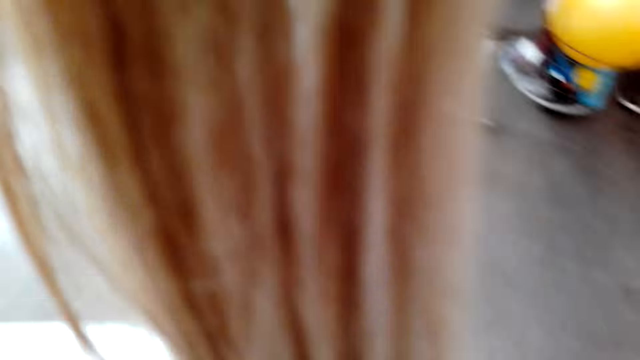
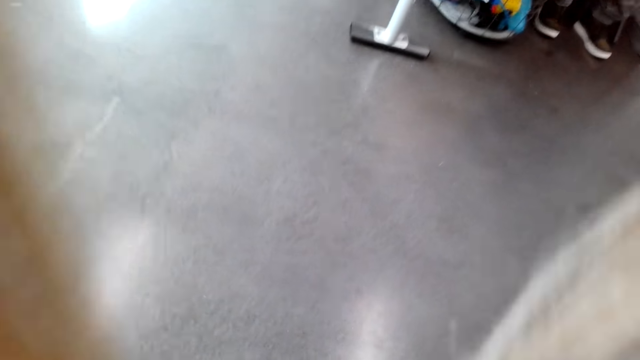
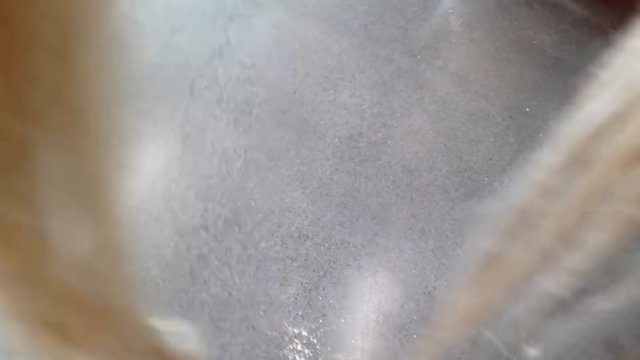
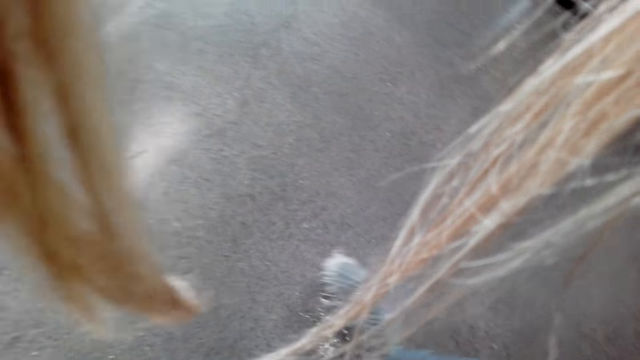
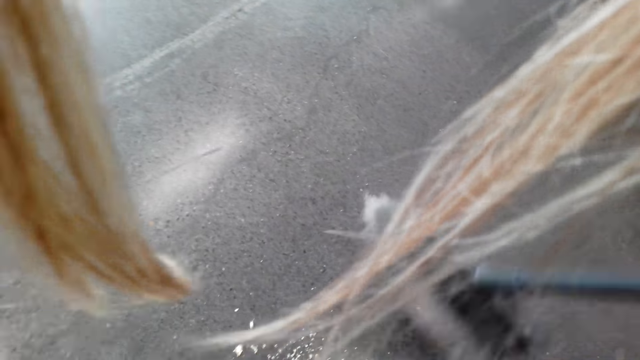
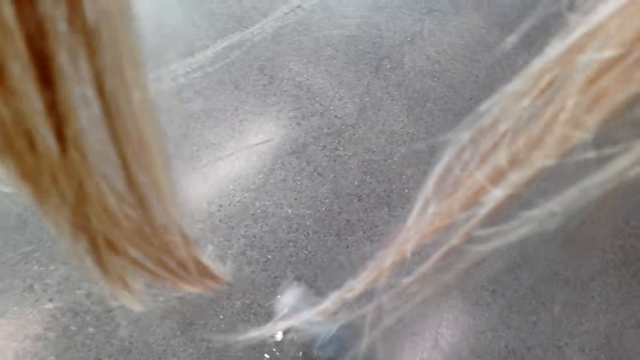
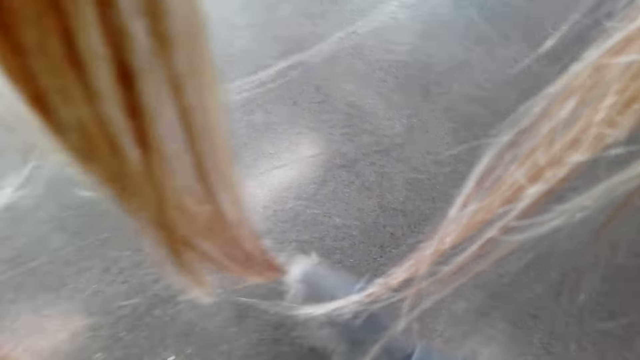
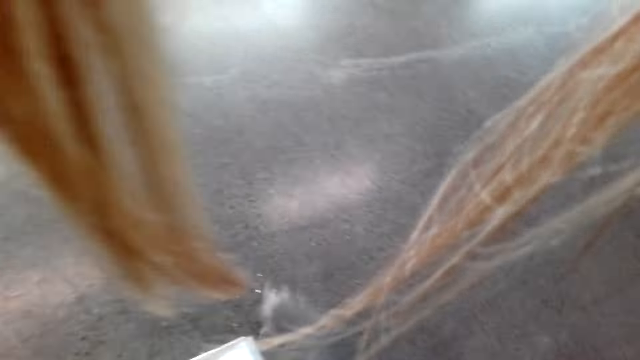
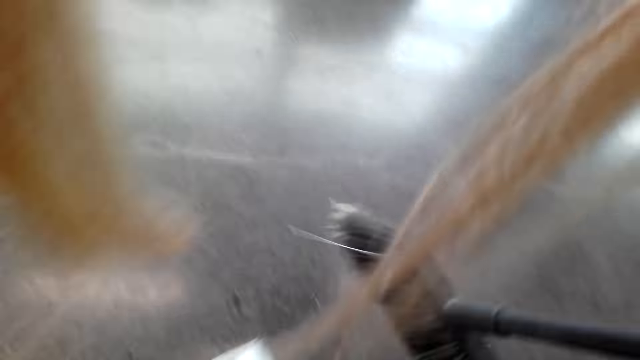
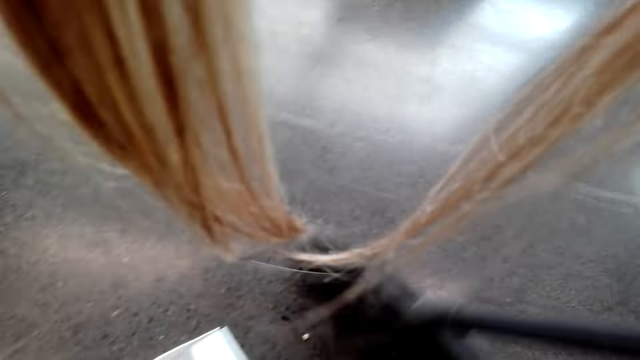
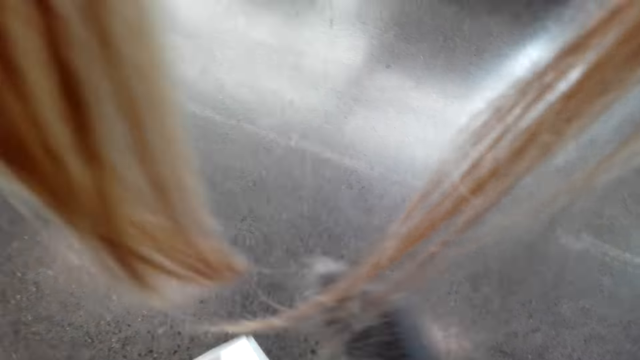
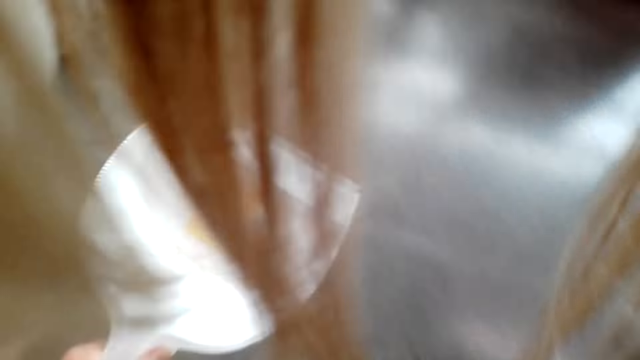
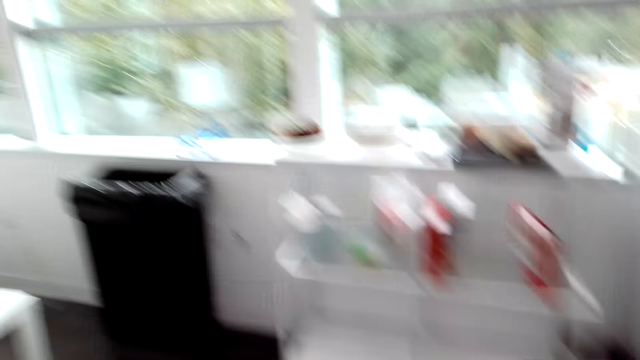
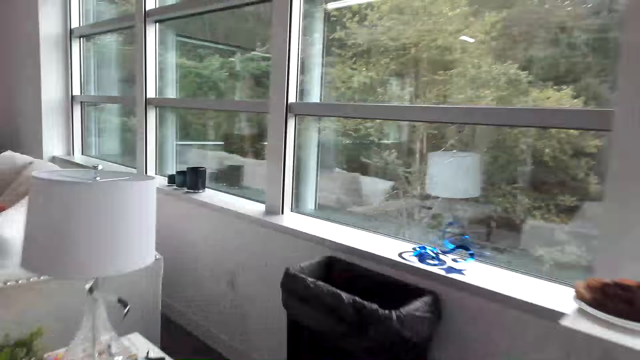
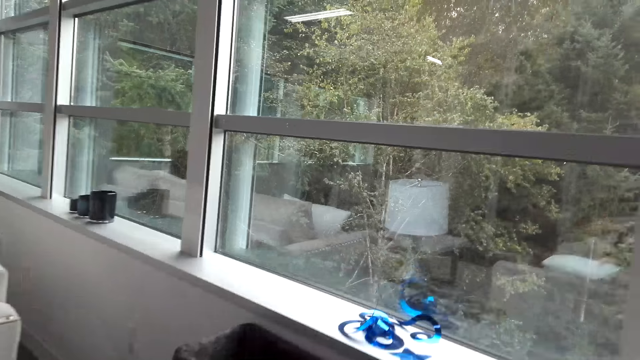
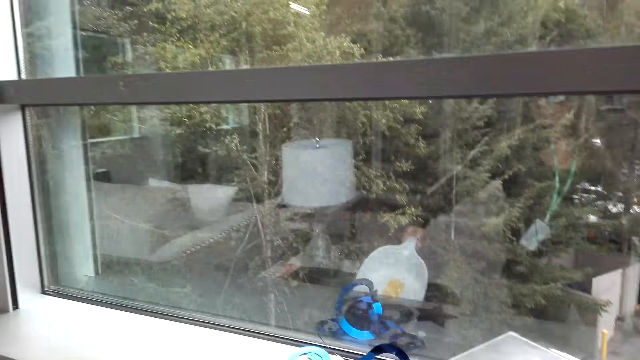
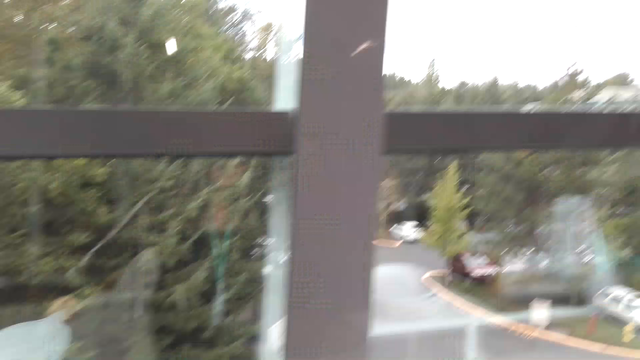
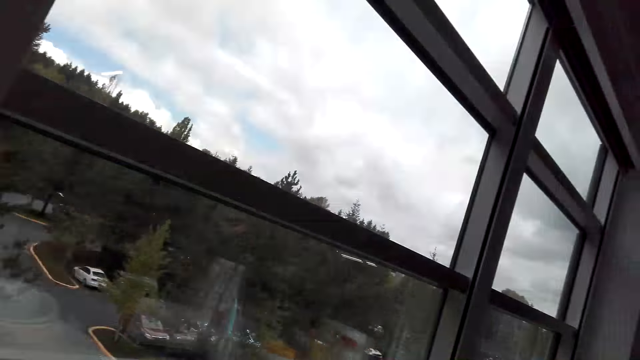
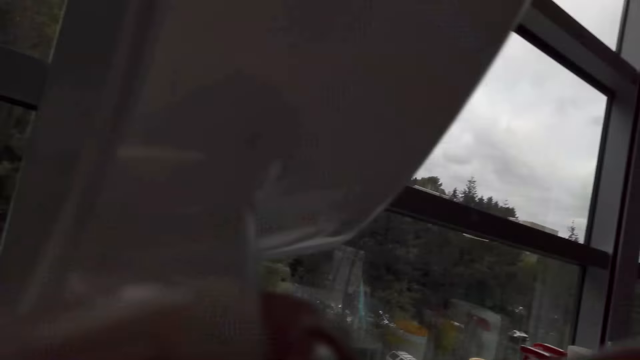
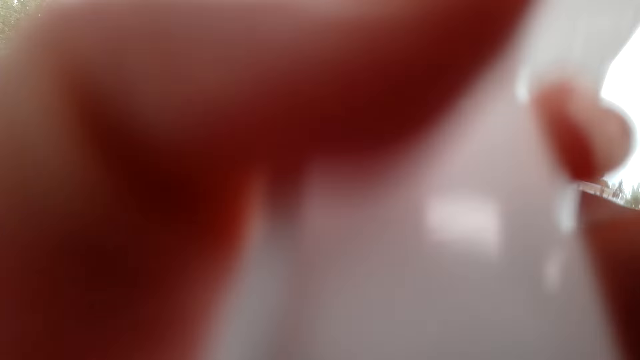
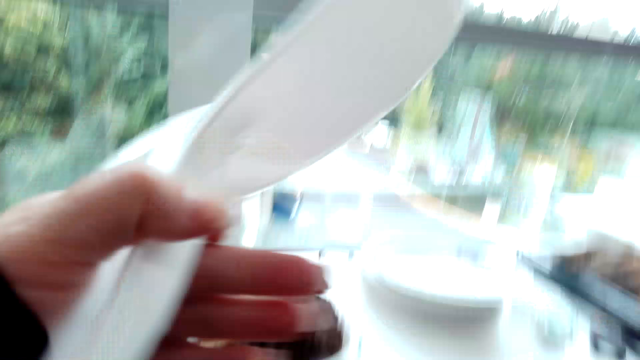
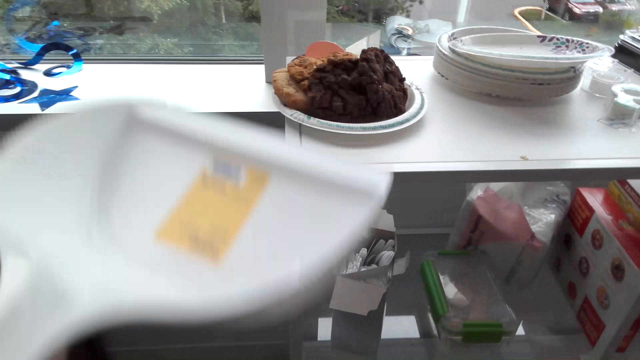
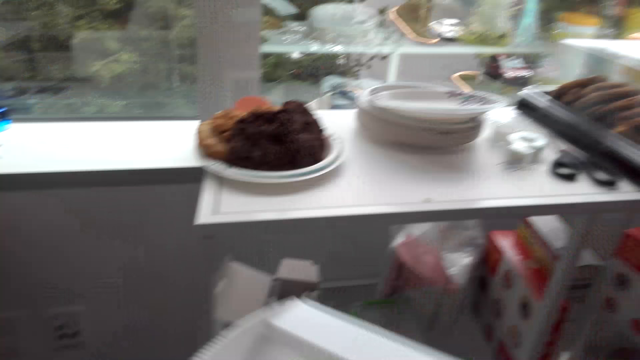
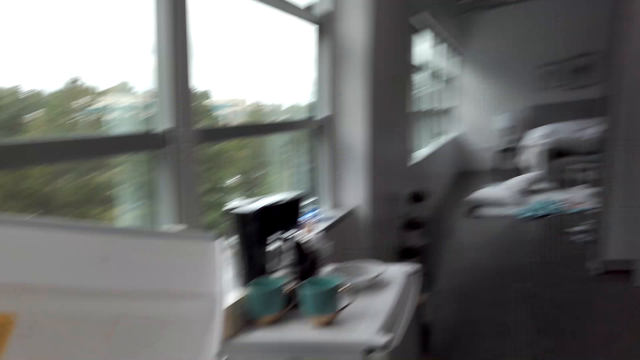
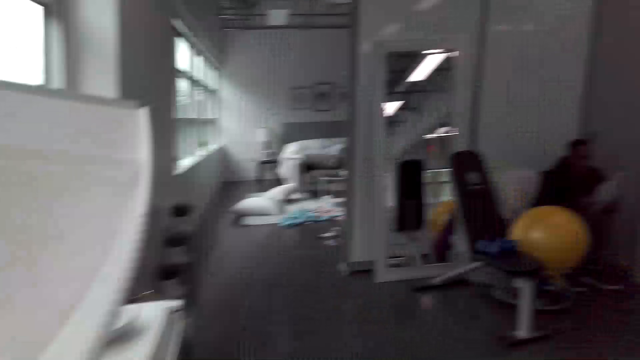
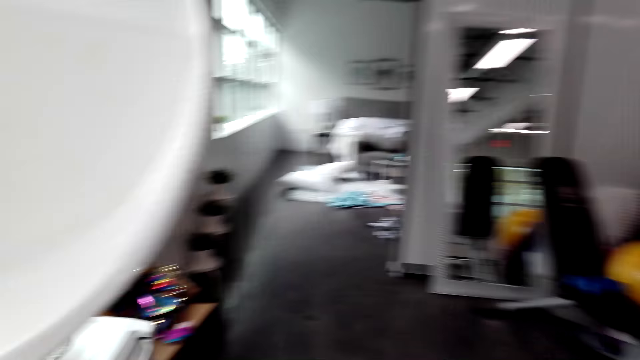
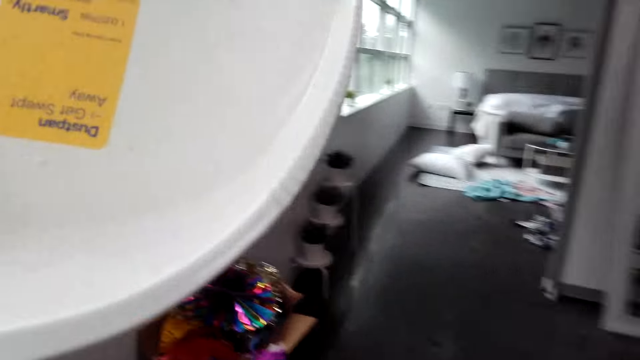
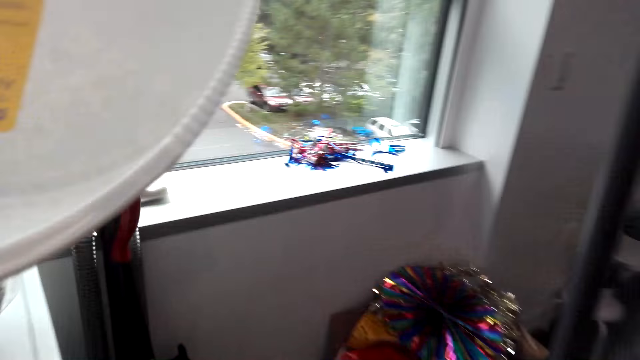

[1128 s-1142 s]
The camera wearer collects dirt. They put the dirt on the dust pan. They sweep the floor with a broom. They put the dirt on the dust pan. They lift the broom. They walk around. They pour dirt into the bin. They knock the dust pan on the bin. They lift the dust pan. They touch something. They move the dust pan. They look around. They lift the dust pan. They walk around.

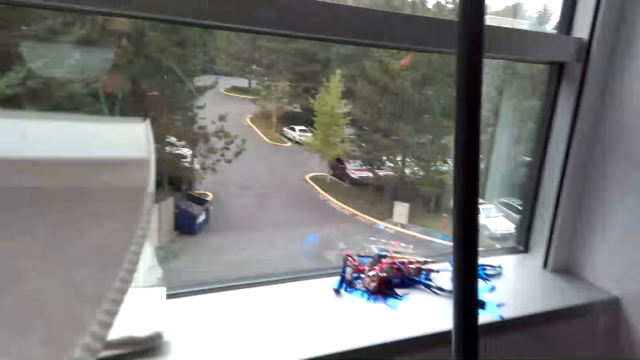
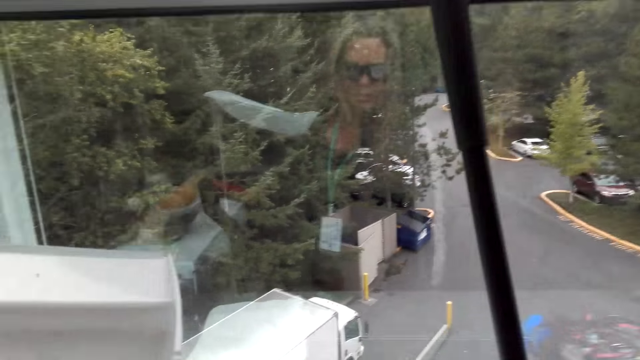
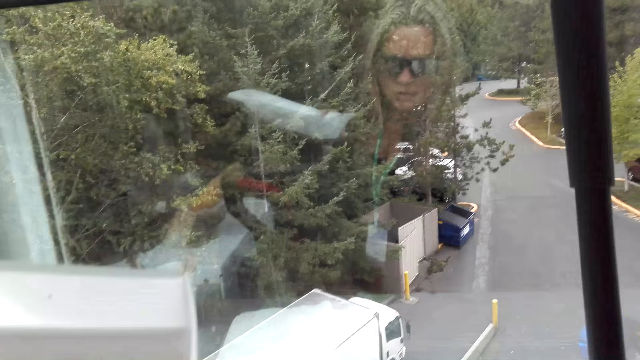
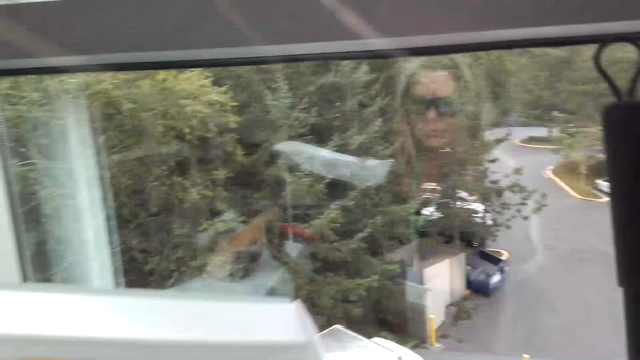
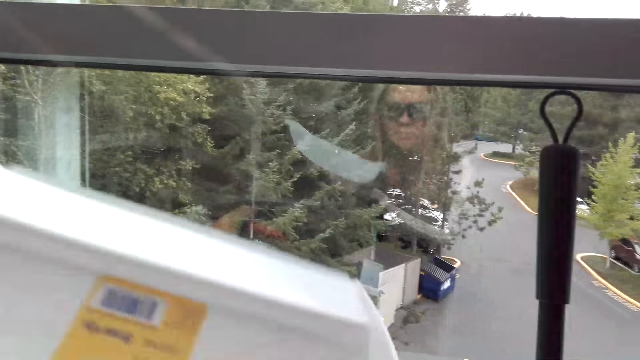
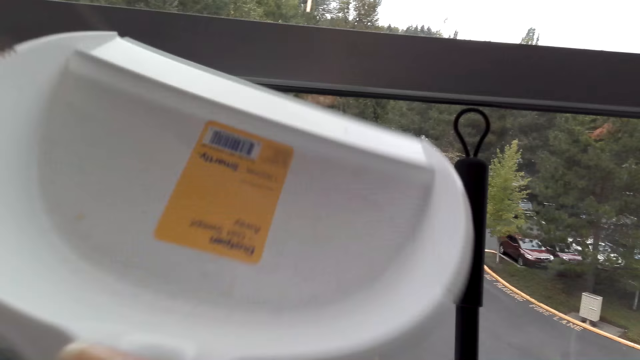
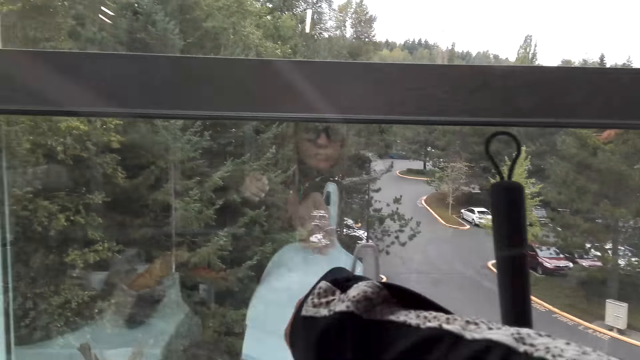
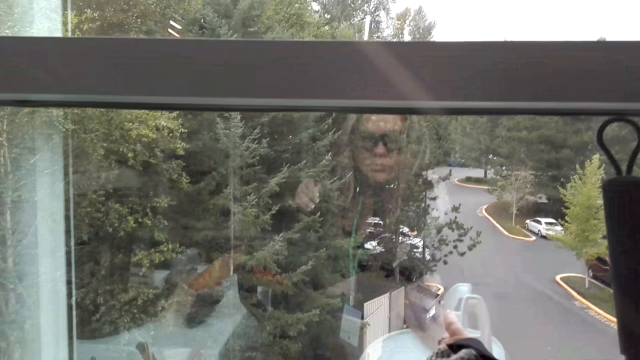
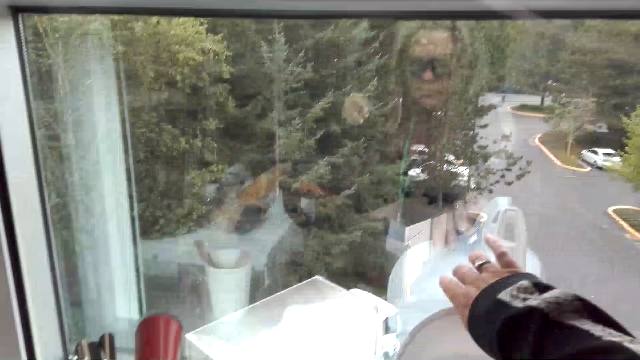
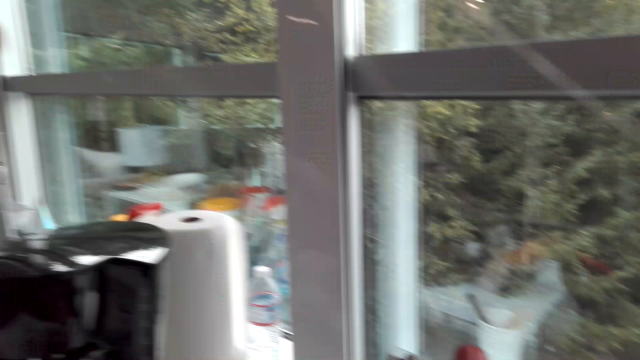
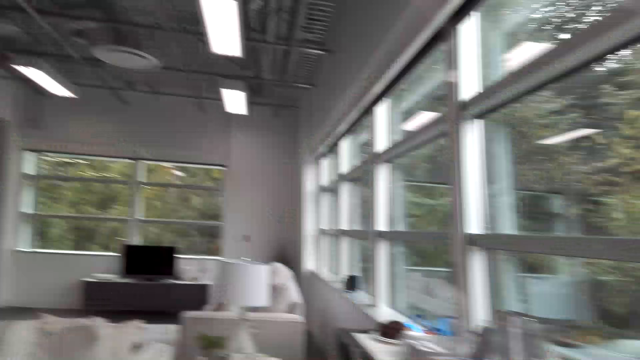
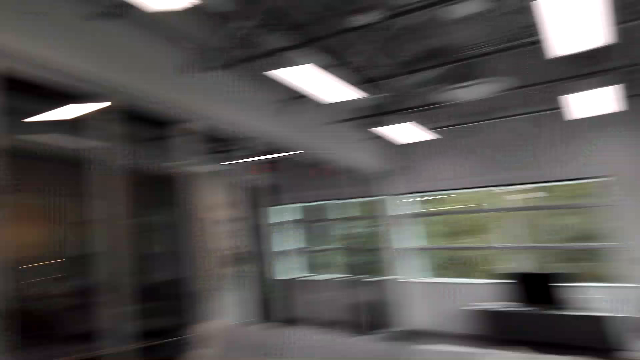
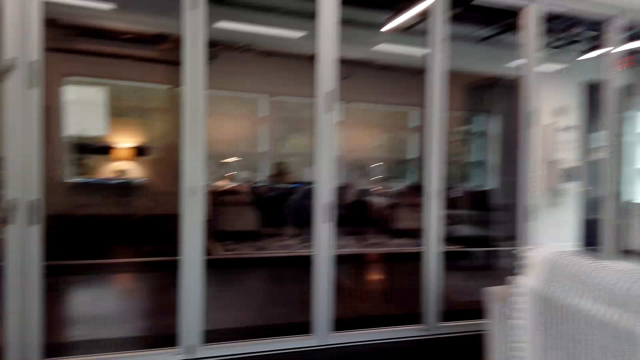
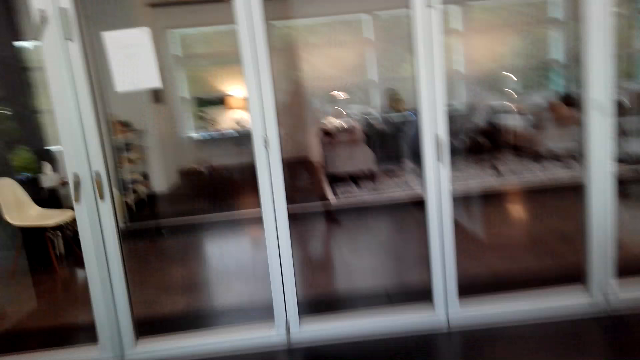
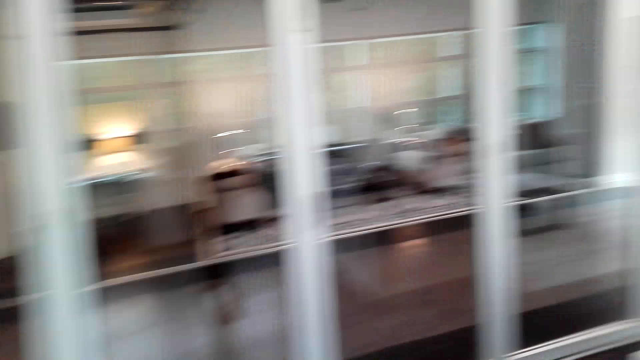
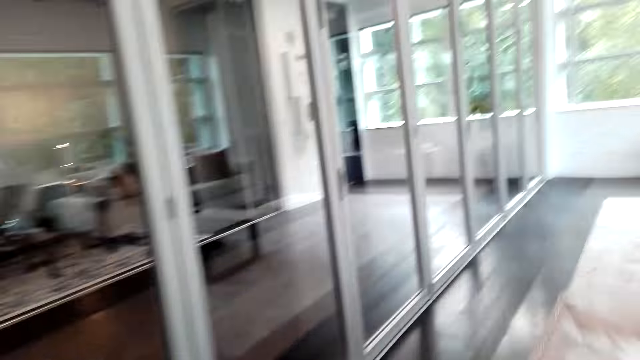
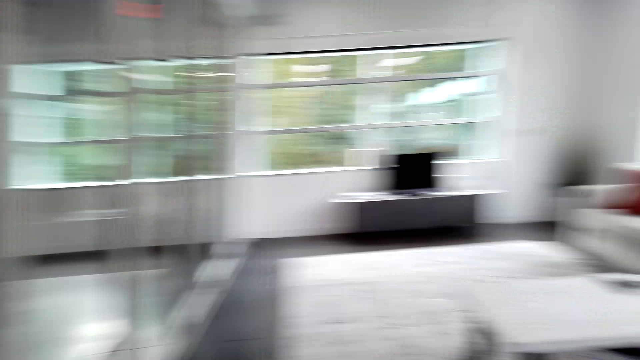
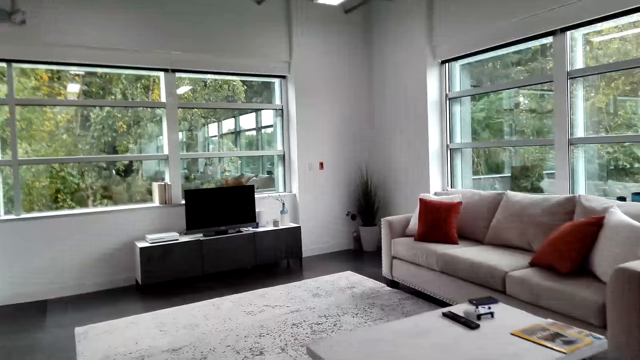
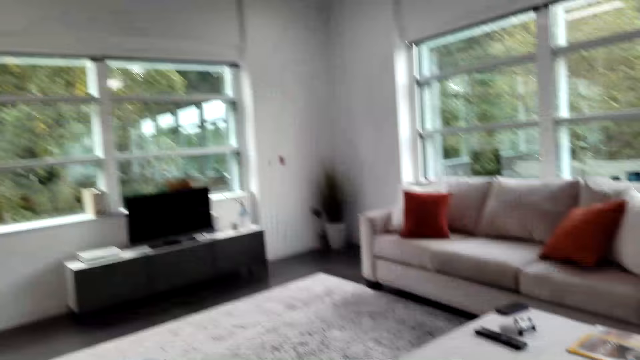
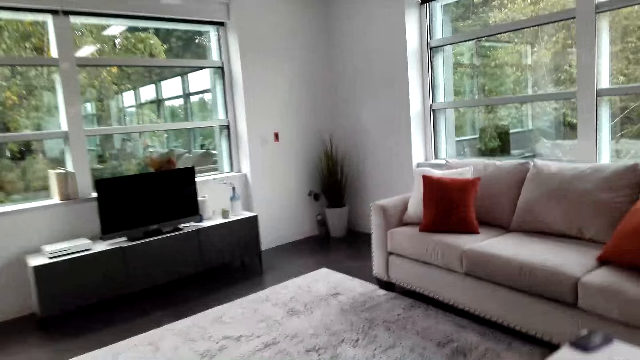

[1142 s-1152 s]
The camera wearer looks at the window. They place the broom on the wall. They lift the dust pan. They place the dust pan on the window bar. They lift the left hand. They walk around.
